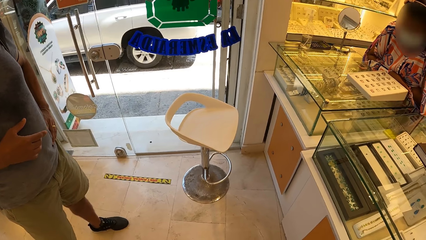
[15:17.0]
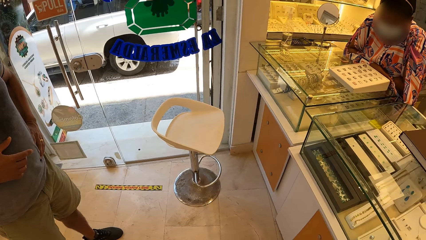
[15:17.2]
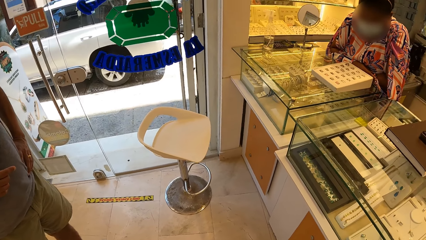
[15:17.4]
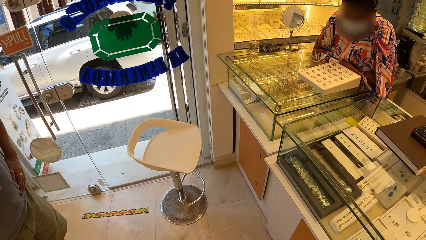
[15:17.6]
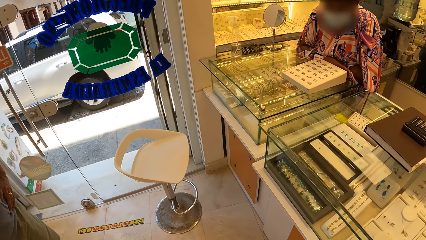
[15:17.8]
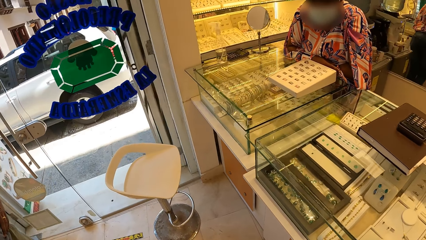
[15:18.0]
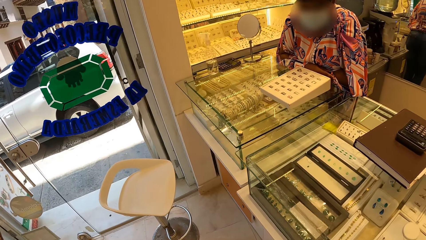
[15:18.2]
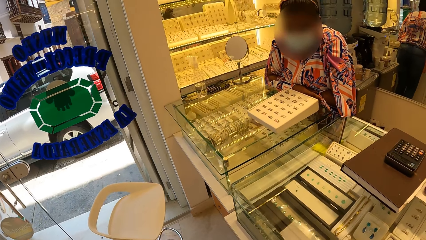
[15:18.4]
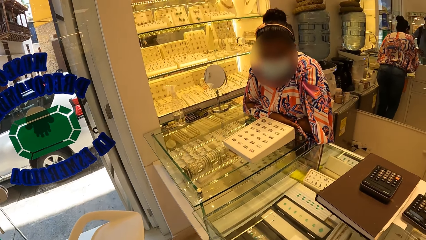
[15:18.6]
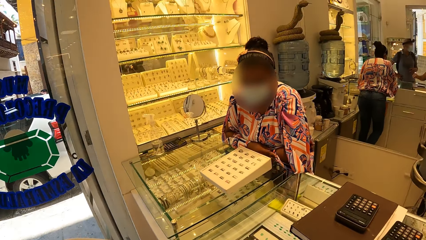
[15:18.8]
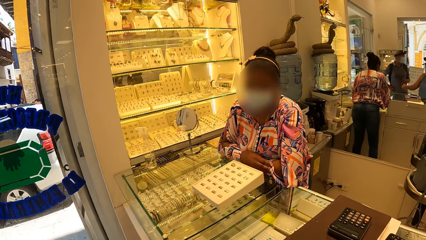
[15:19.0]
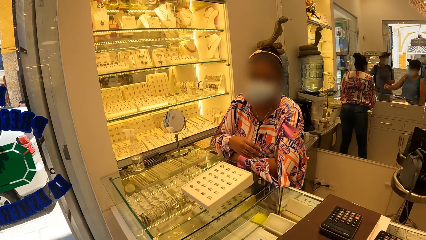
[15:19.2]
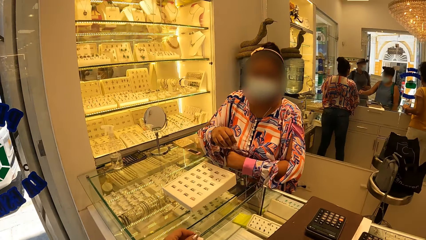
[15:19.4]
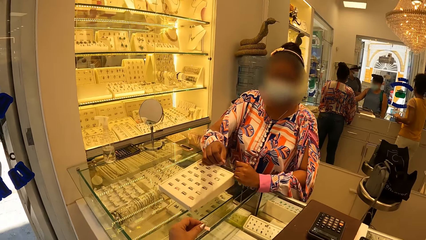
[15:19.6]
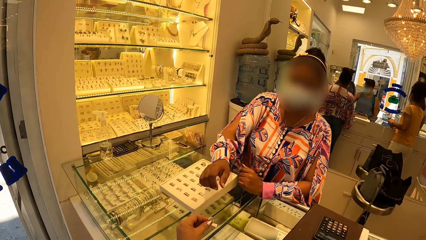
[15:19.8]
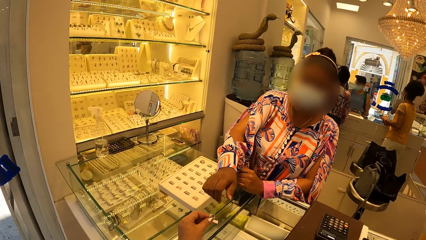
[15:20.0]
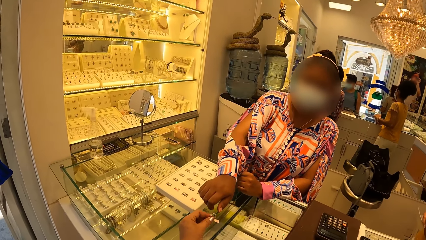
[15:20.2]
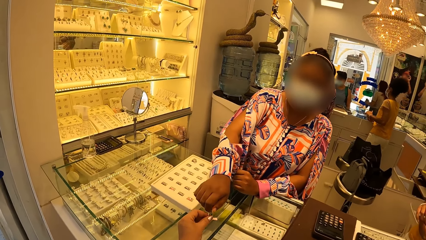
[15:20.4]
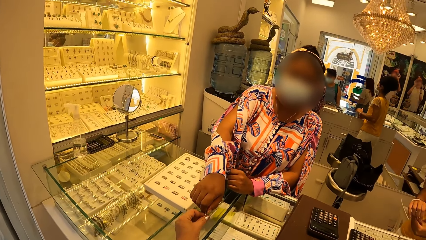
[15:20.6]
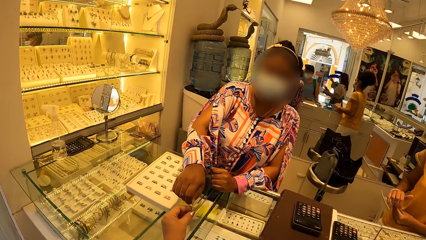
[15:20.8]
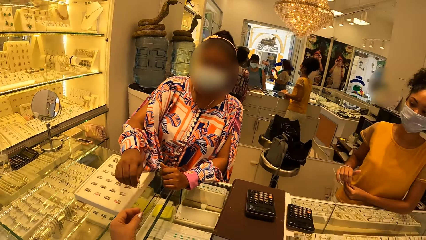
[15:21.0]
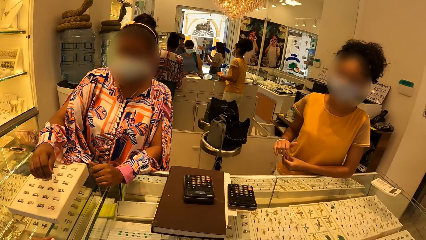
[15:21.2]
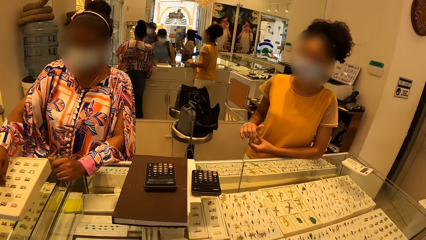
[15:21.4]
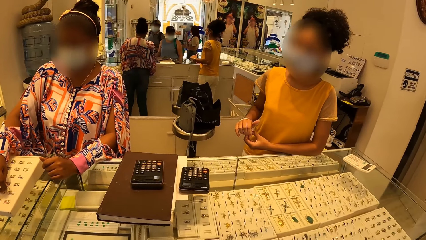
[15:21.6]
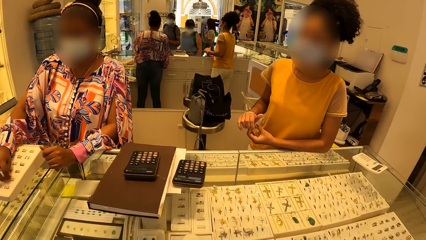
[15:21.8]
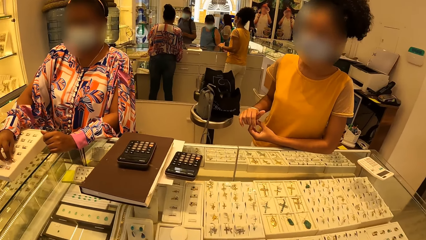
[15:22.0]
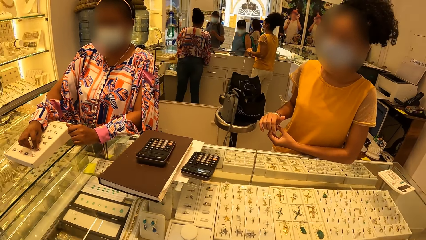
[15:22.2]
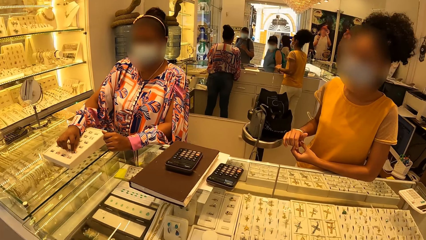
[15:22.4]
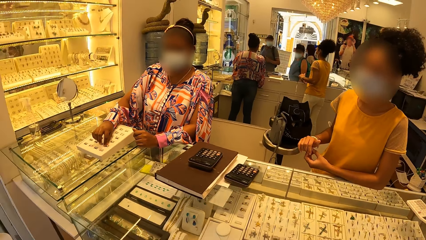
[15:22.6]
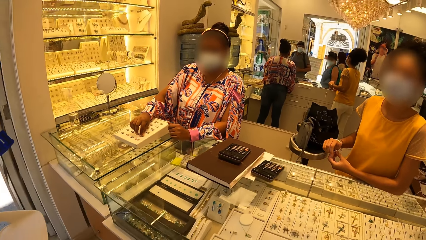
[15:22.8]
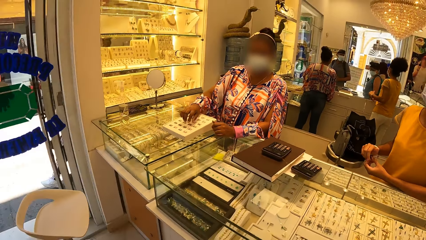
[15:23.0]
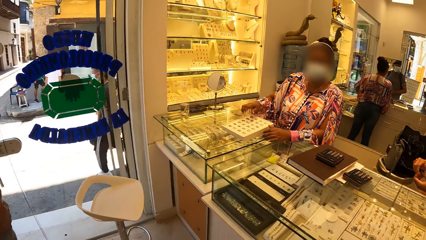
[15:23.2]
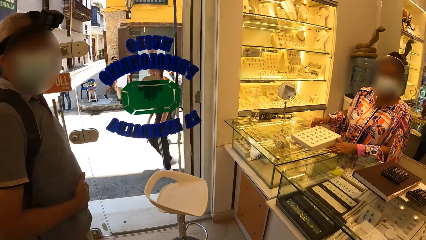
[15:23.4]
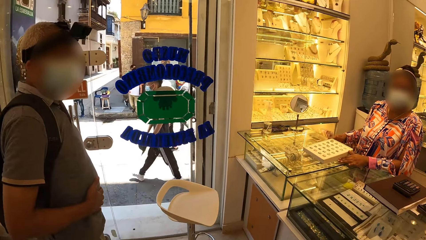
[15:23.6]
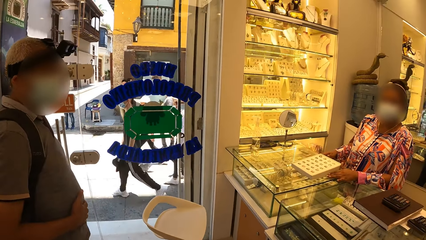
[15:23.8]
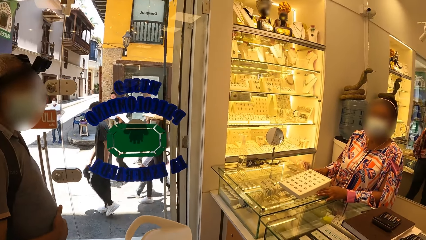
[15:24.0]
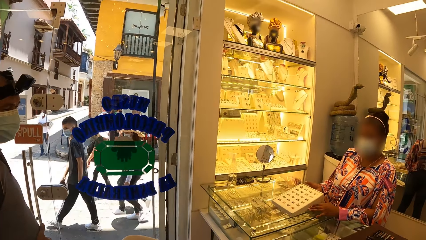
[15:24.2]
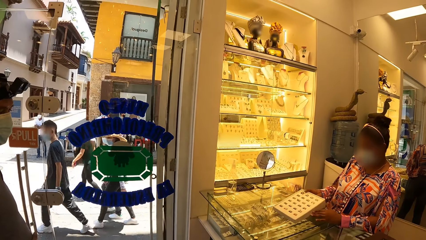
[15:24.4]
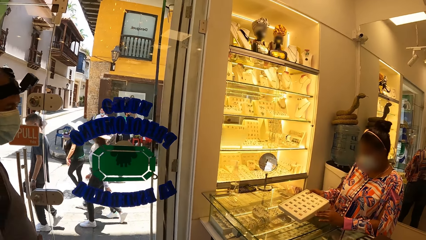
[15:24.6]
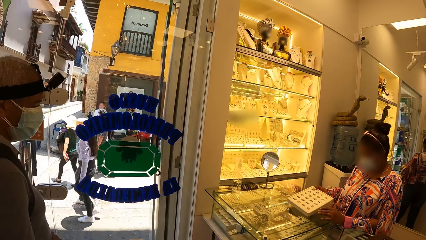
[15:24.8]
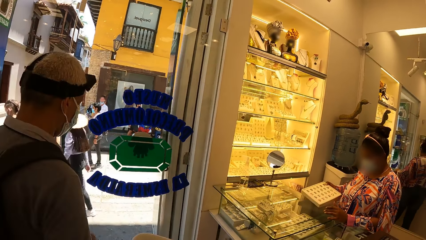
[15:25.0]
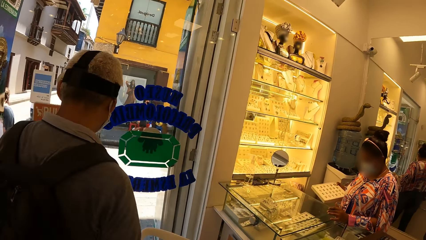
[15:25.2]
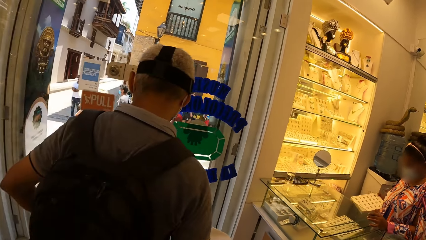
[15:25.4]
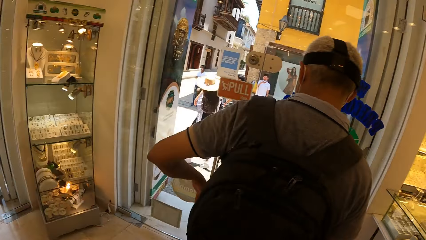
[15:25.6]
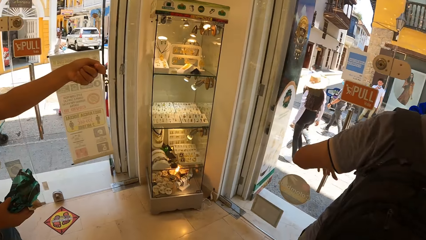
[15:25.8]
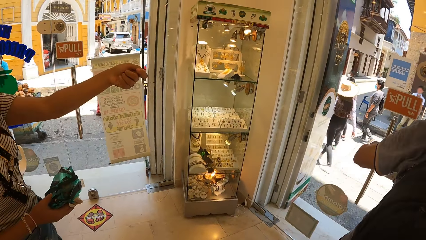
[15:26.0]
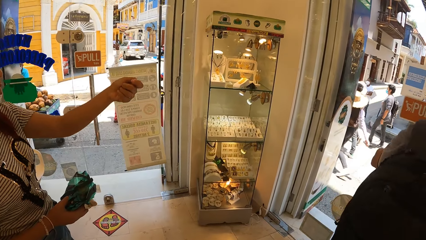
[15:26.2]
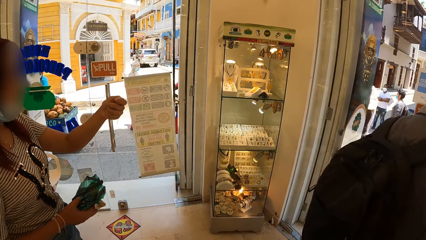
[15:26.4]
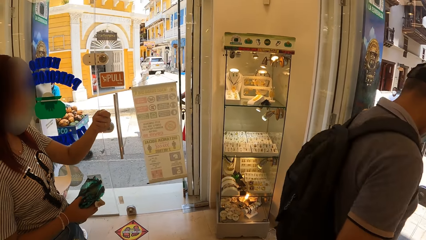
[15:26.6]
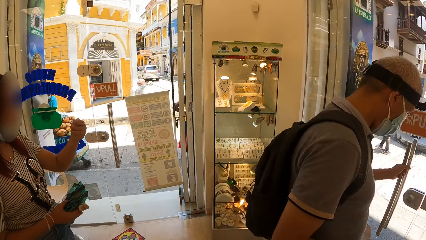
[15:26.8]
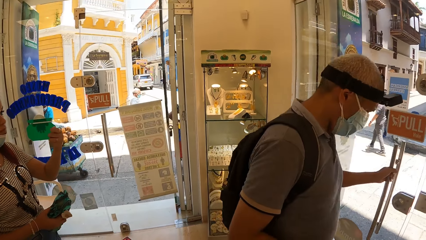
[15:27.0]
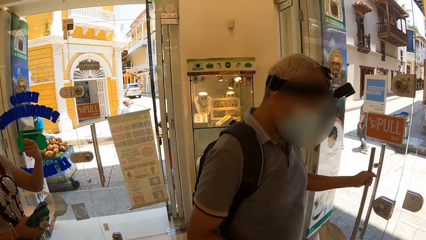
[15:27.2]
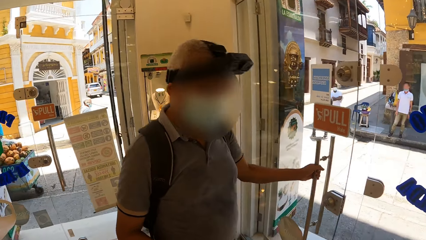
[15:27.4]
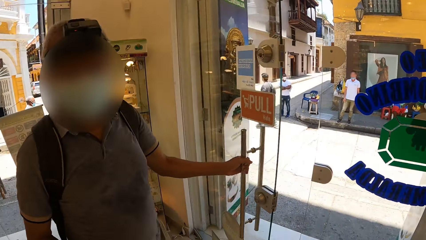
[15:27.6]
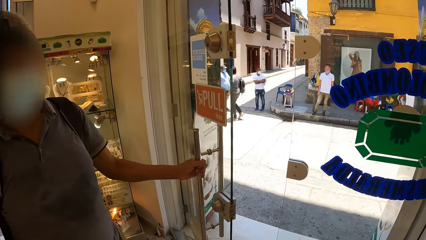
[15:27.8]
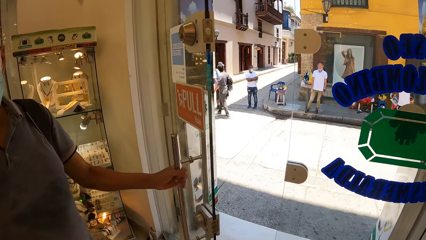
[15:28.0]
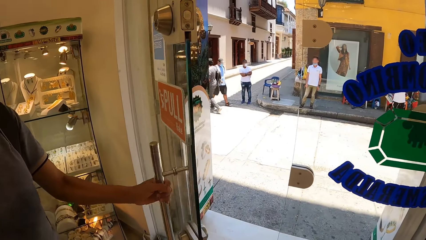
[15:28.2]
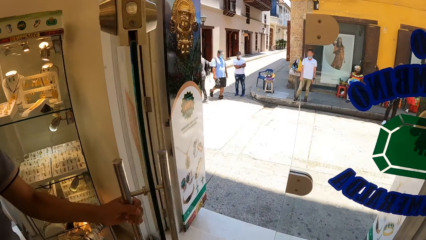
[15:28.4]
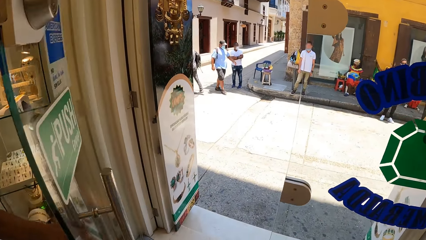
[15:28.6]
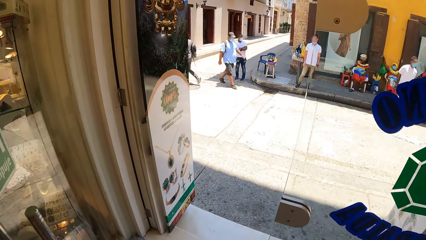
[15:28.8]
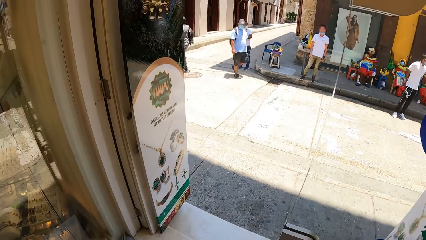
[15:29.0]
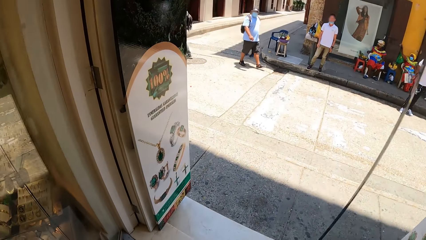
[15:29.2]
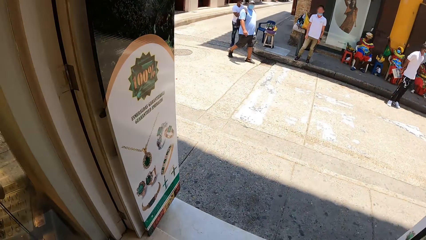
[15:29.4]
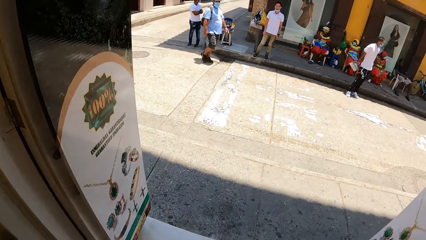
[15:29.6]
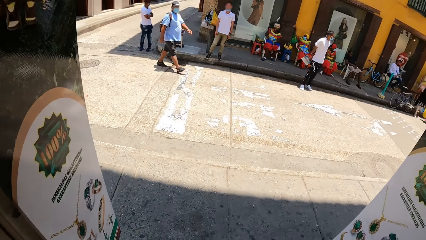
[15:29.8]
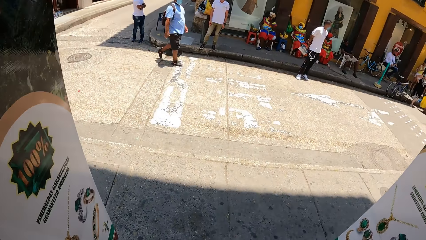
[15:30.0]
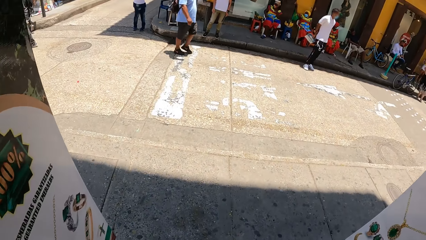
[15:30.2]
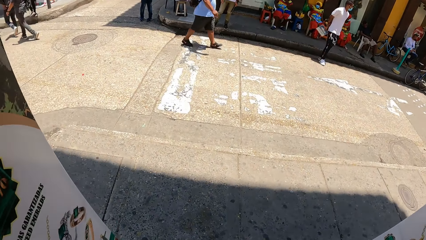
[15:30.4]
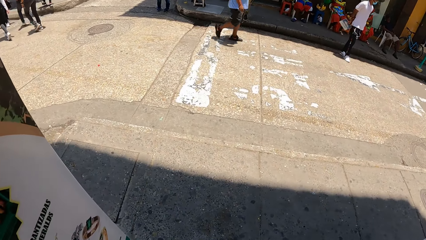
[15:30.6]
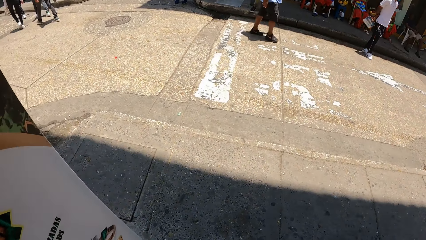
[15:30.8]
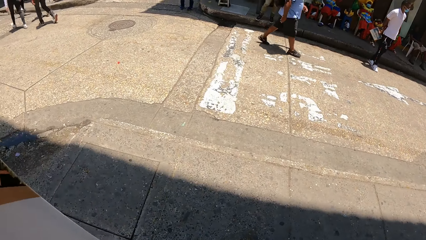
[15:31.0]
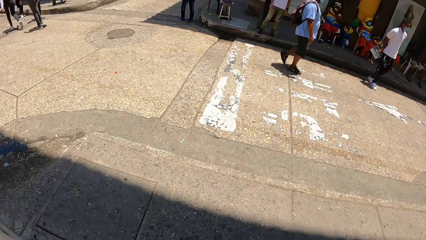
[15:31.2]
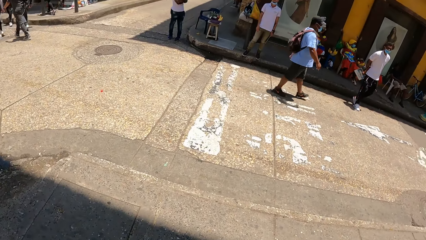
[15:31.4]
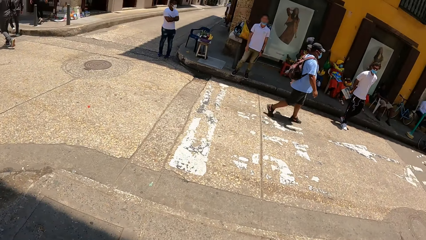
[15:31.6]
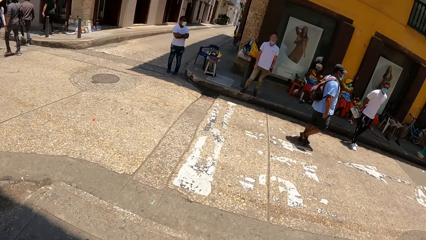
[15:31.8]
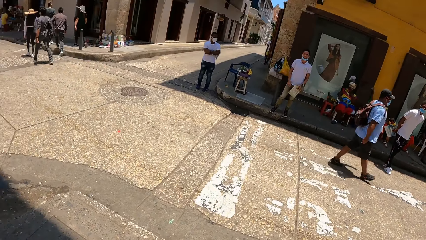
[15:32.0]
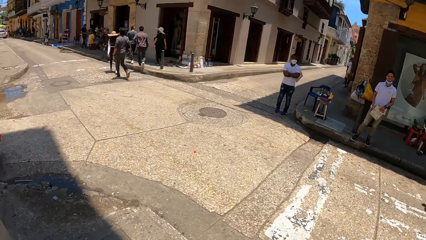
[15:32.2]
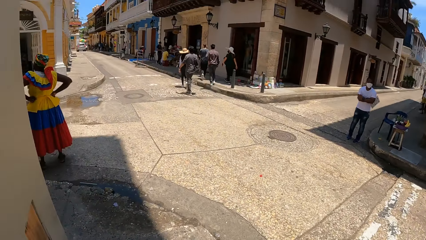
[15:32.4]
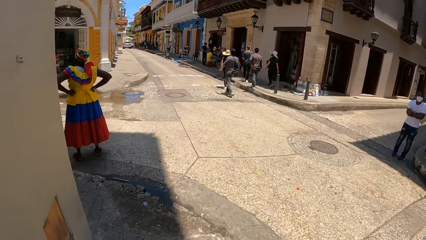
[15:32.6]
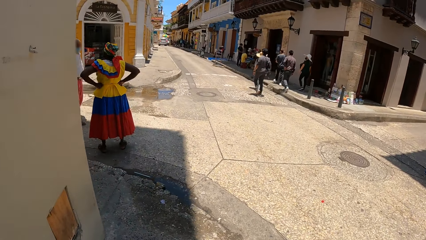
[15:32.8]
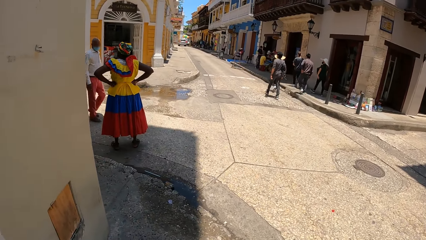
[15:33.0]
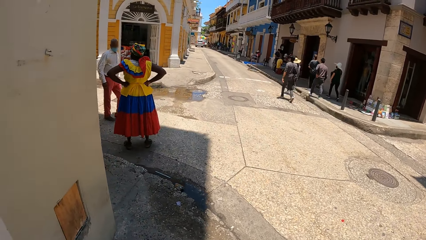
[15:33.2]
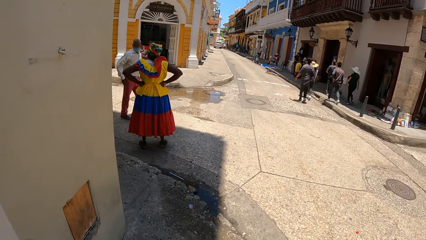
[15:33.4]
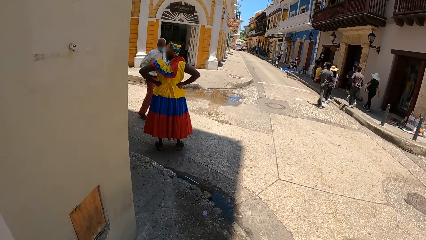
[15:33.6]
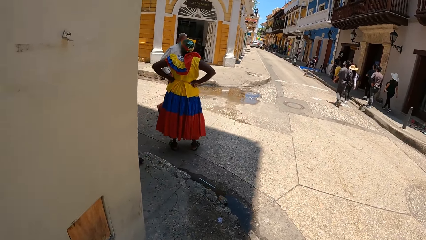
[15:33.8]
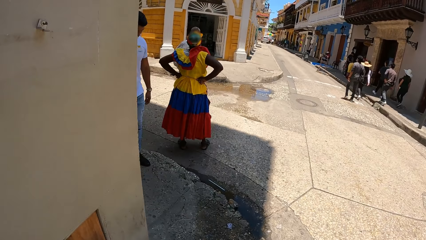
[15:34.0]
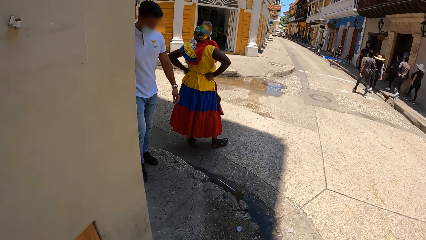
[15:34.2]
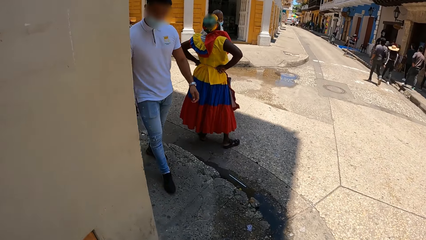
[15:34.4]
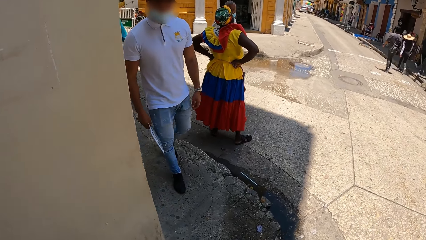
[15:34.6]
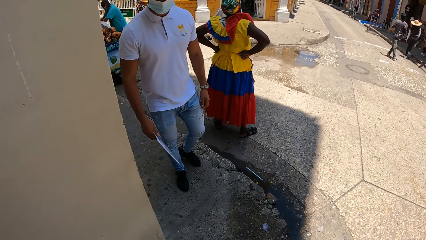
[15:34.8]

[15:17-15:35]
The camera wearer returns the ring to a lady. A person opens the door. The camera wearer gets out of the shop. They walk.
